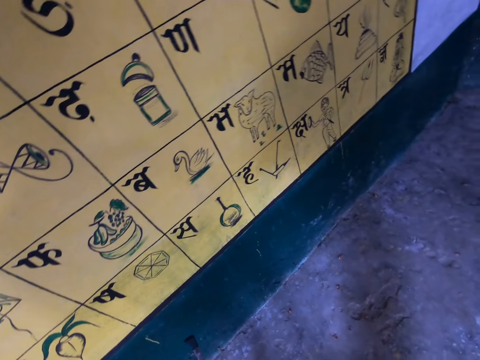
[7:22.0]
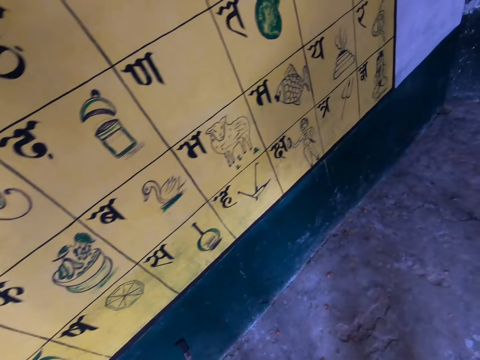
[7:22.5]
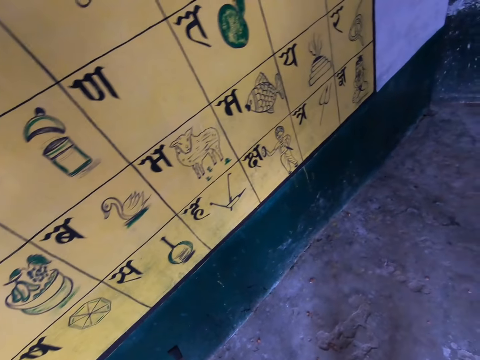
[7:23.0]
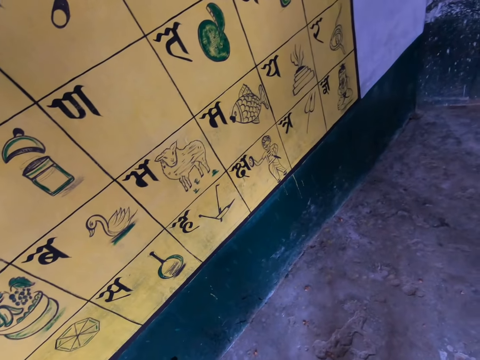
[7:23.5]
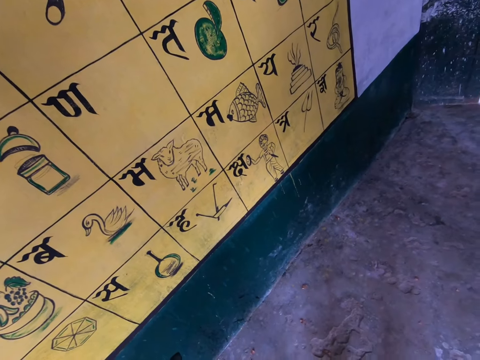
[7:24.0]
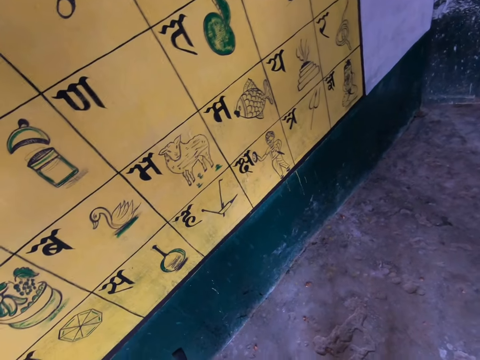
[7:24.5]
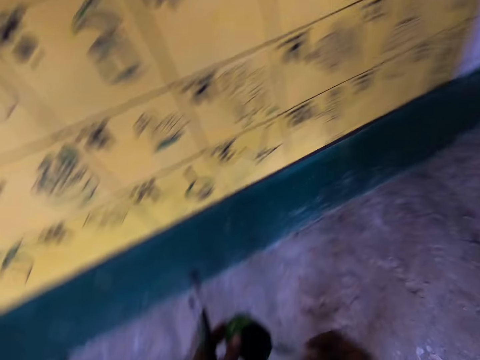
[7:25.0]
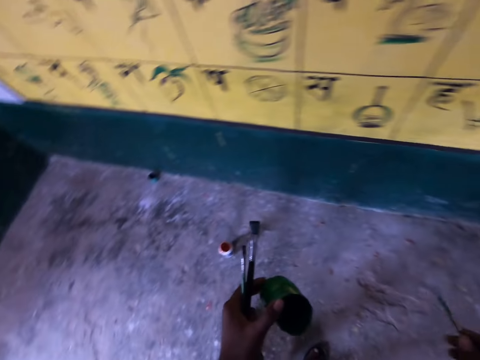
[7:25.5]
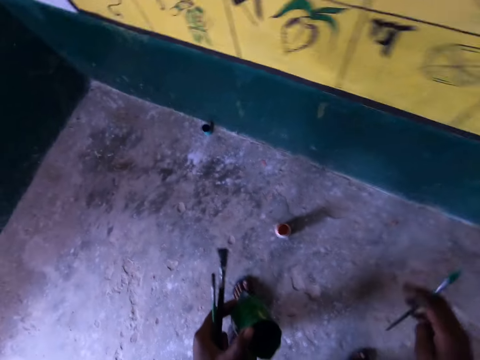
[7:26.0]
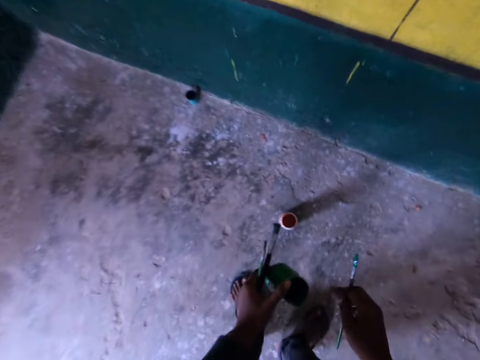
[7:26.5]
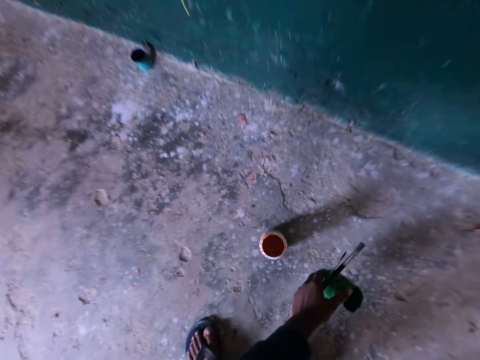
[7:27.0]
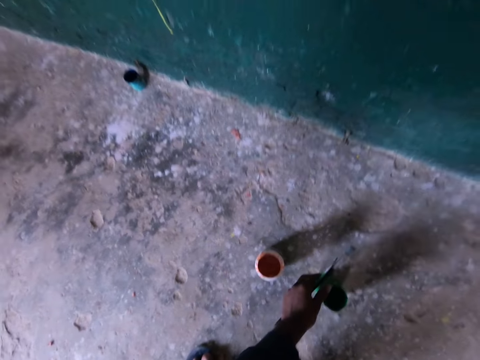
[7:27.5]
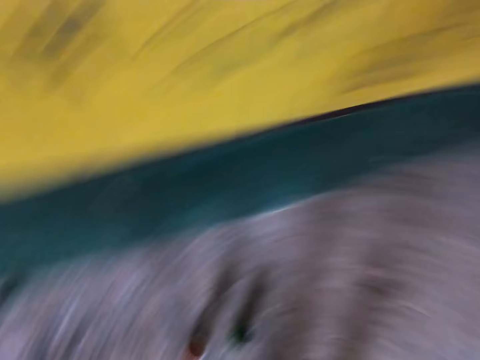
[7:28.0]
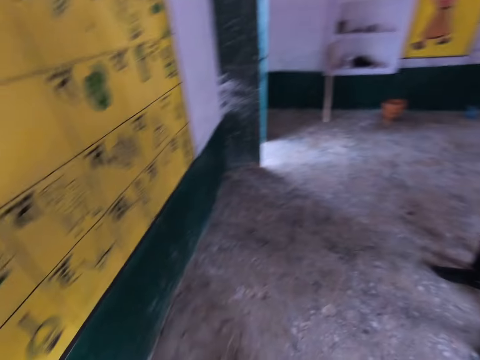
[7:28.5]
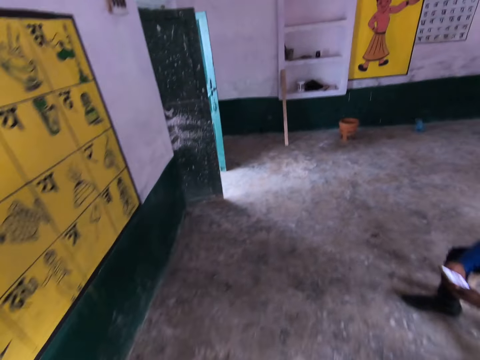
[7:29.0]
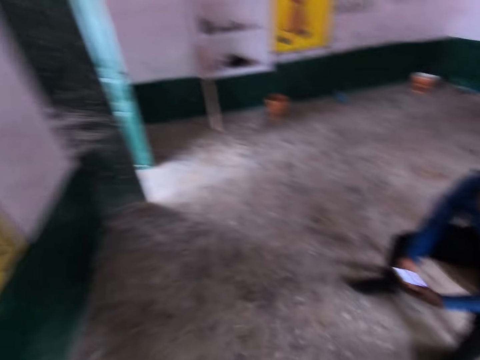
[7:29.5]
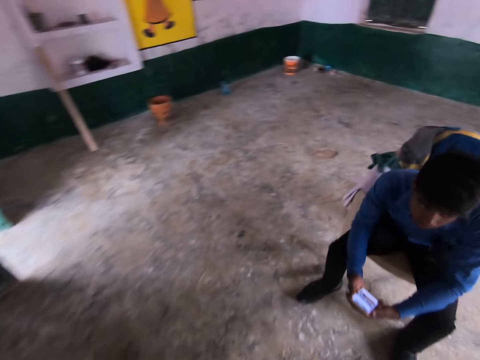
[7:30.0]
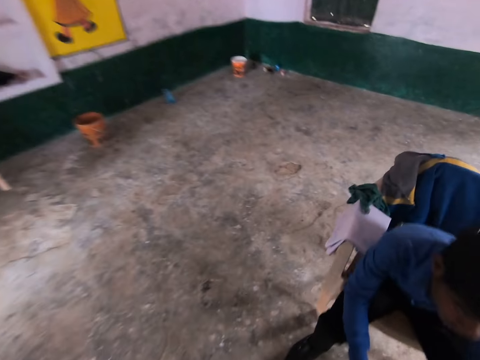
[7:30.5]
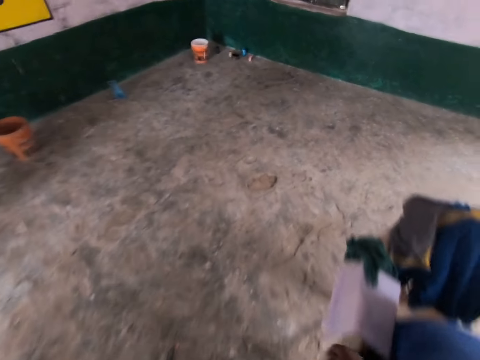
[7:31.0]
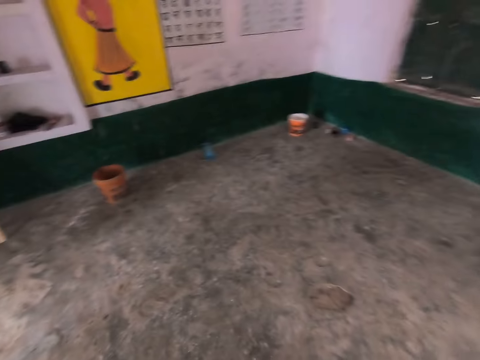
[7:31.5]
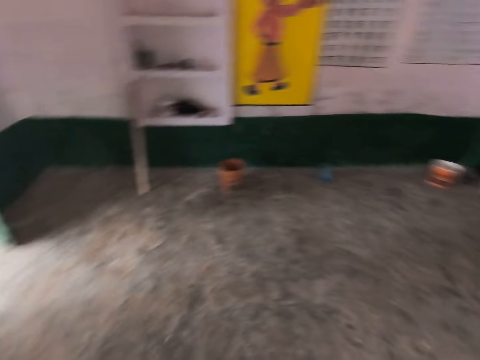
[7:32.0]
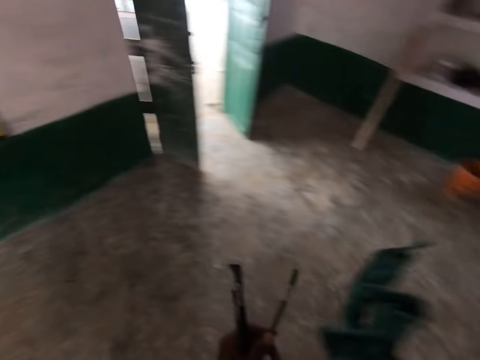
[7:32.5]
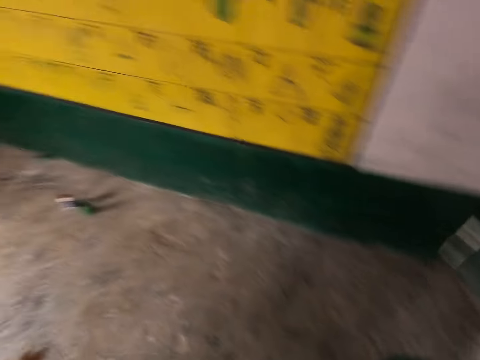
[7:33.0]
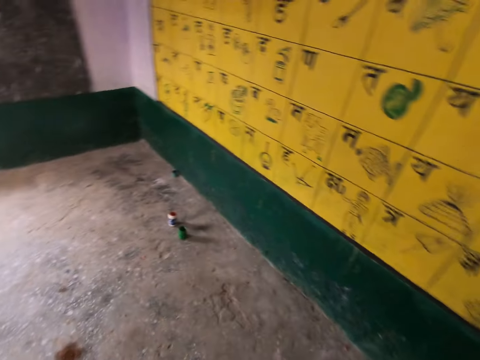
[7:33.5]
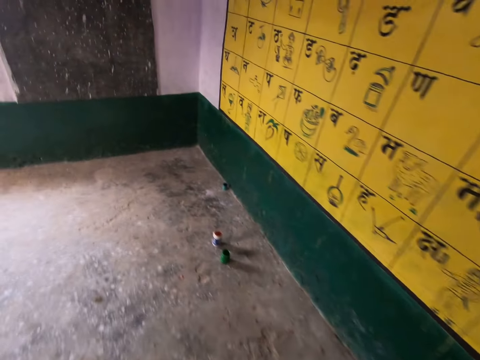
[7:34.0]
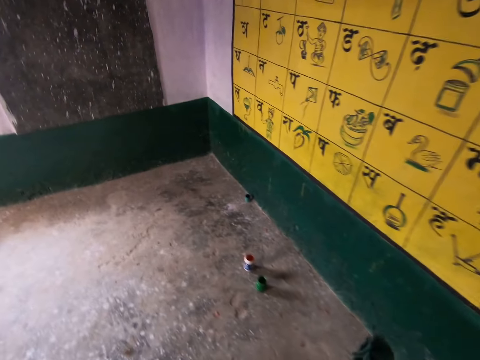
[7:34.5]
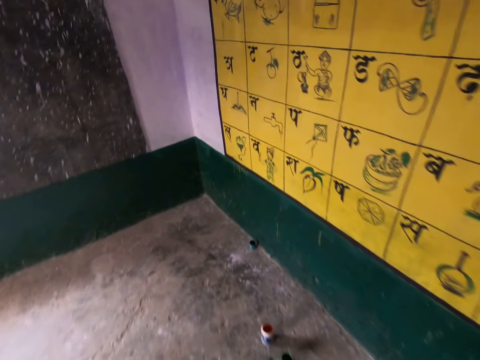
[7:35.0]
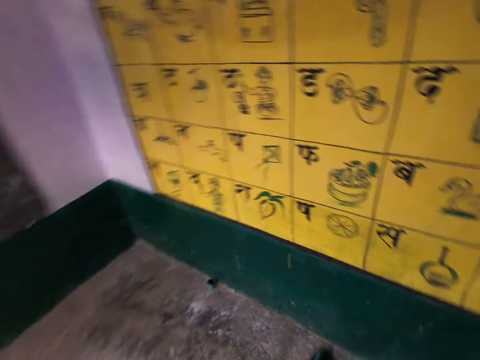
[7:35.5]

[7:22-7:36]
The camera wearer looks at the wall. They drop an ink container or painting can on the floor. They walk around the room. They pick up a cloth. They walk towards the painting can.

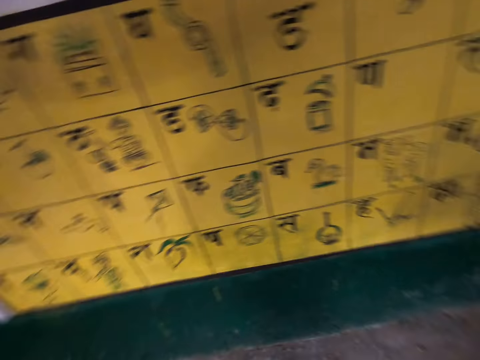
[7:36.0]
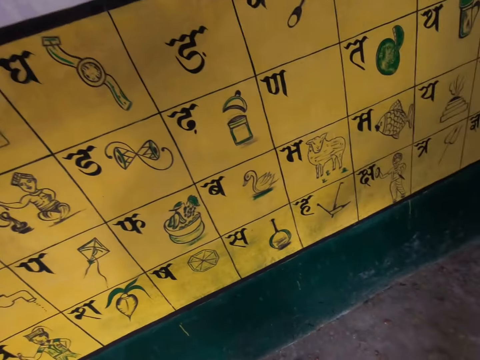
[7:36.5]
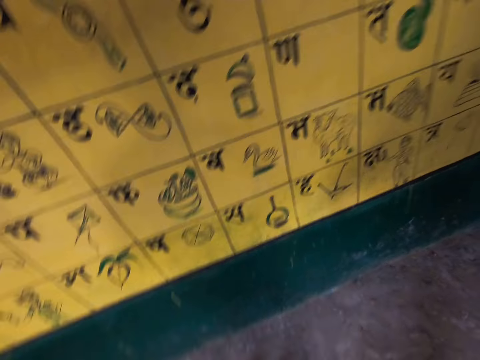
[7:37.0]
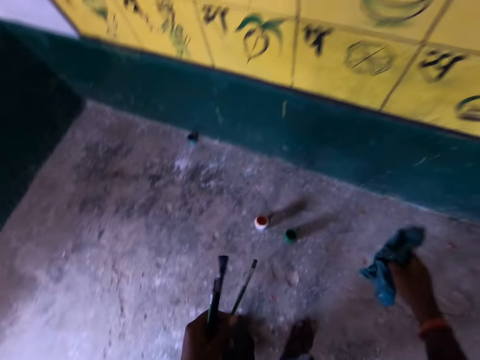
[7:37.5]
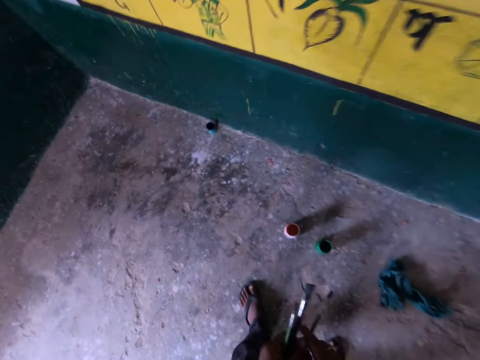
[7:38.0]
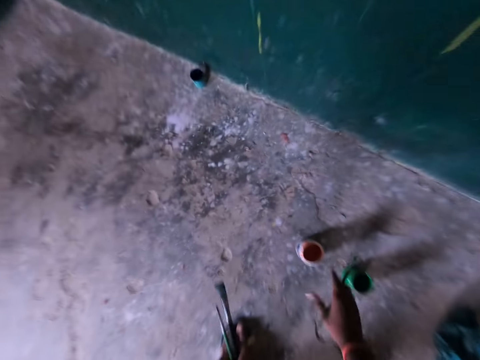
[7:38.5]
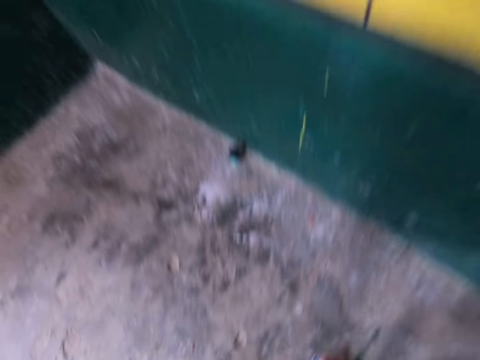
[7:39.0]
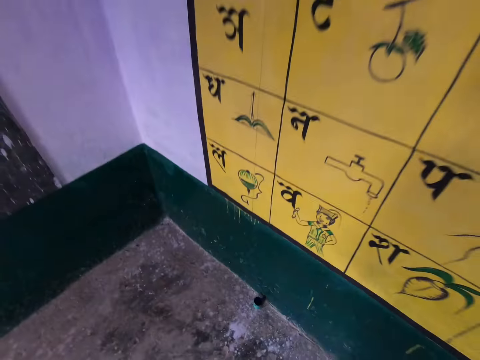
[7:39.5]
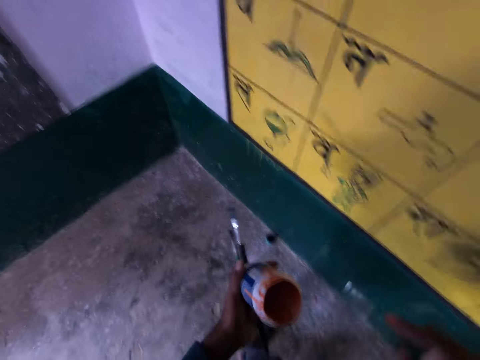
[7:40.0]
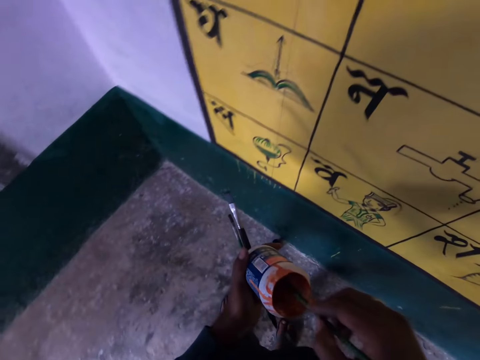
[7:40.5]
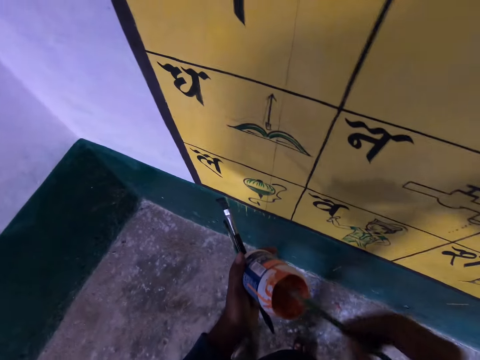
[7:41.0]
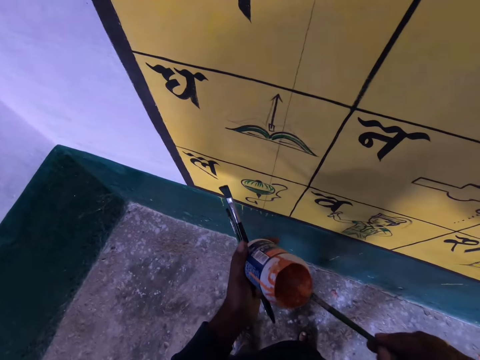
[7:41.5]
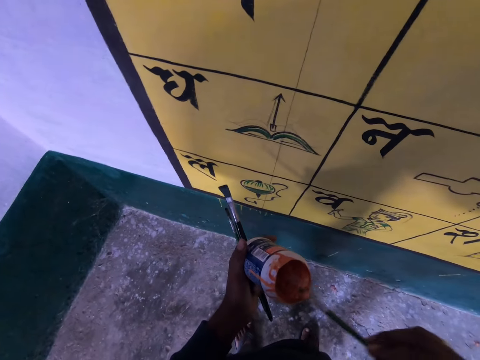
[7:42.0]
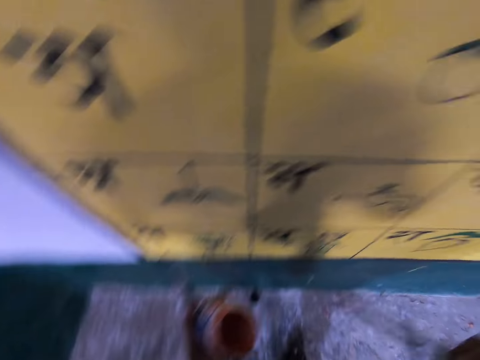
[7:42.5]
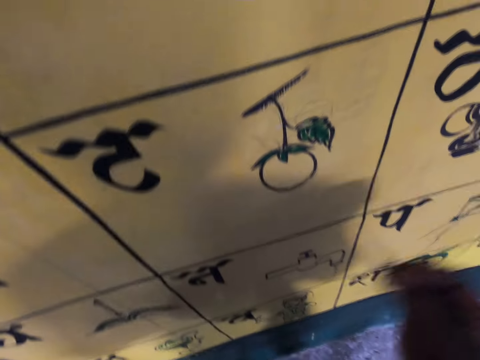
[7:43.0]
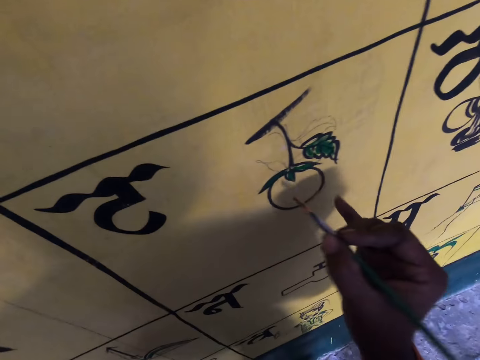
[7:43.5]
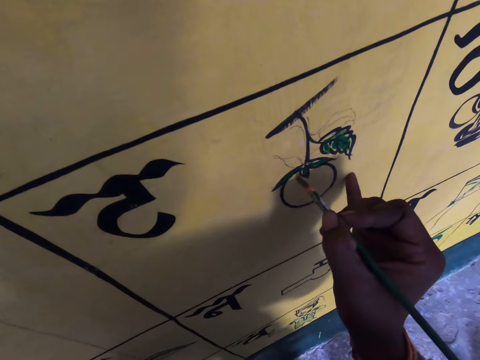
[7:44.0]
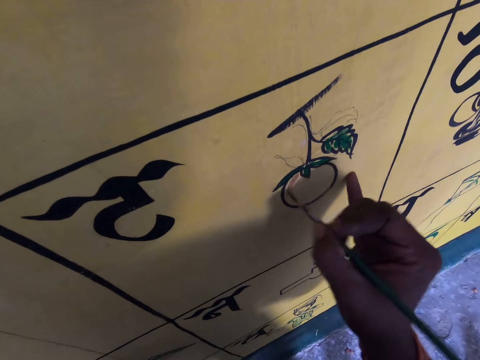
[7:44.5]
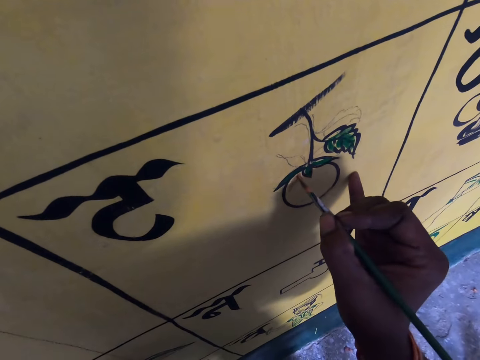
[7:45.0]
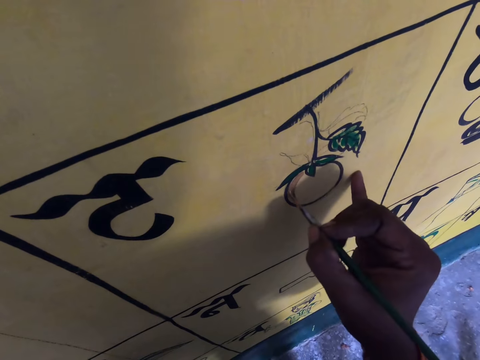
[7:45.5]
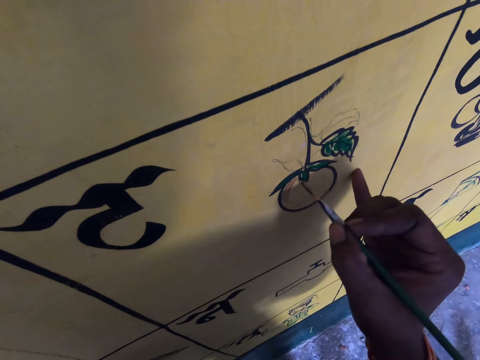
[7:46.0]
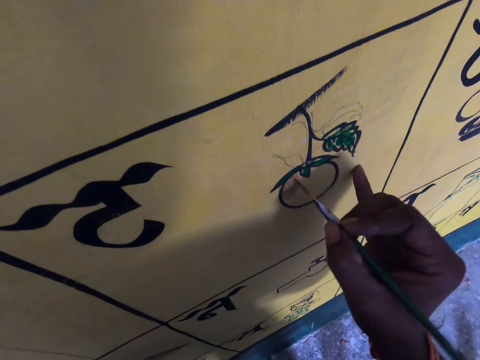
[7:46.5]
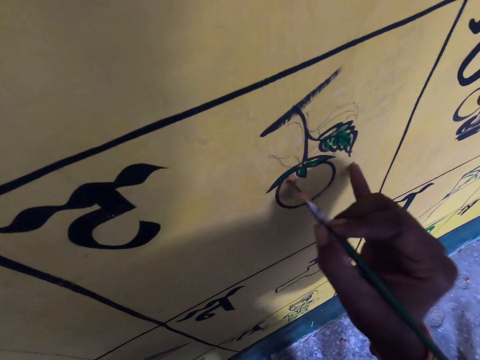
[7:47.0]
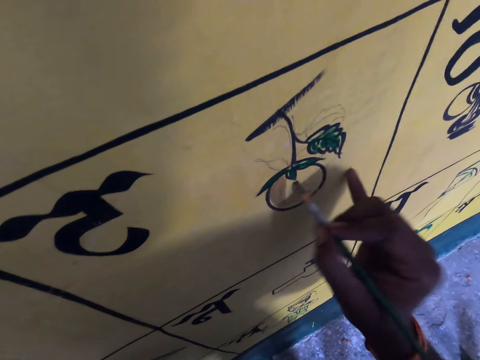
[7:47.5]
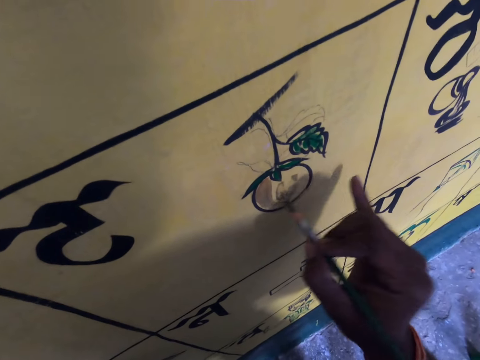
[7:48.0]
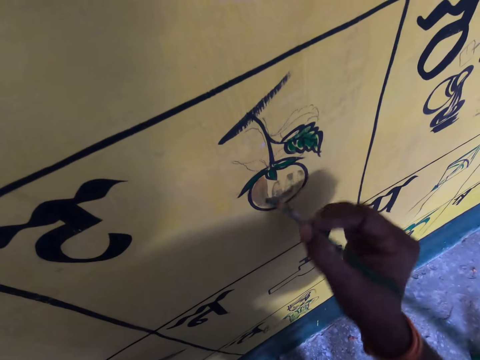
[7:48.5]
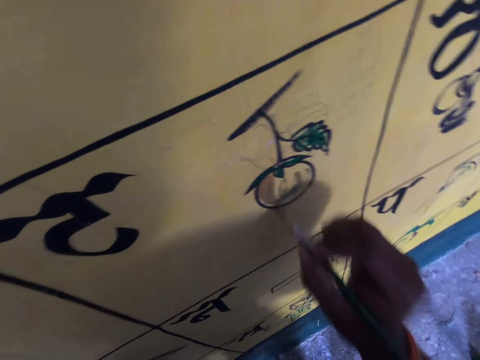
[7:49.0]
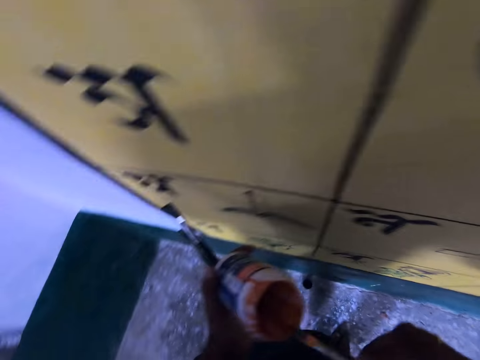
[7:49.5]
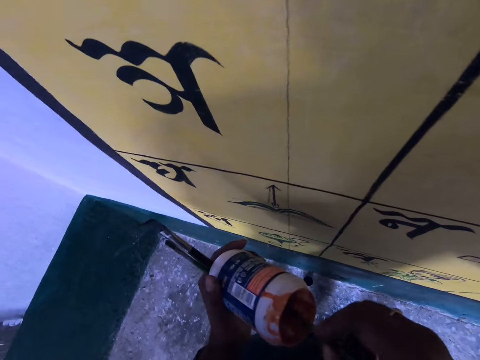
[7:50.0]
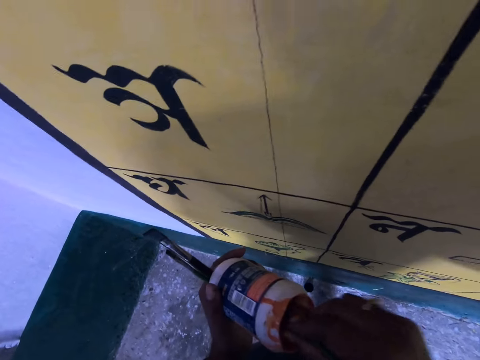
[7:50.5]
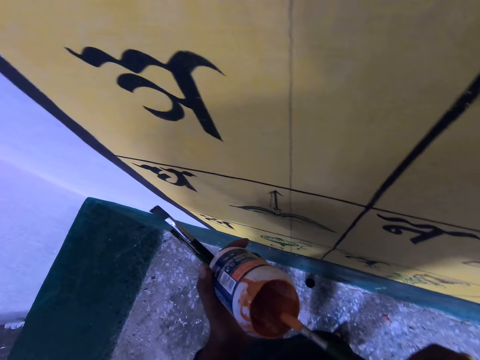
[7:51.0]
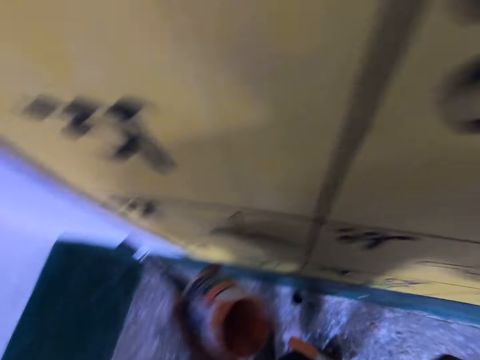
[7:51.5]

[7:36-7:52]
The camera wearer looks at the wall. They throw a cloth to the floor. They take a painting brush with the right hand. They pick up an ink container or painting can from the floor. They dip the brush into the container containing ink. They rub the painting brush on the can. They paint the wall with the brush. They withdraw the painting brush from the wall. They paint on the wall. They withdraw the painting brush from the wall. They paint on the wall. They withdraw the painting brush from the wall. They paint on the wall. They withdraw the painting brush from the wall. They paint on the wall. They withdraw the painting brush from the wall. They dip the brush into the container containing ink. They rub the painting brush on the painting can.
